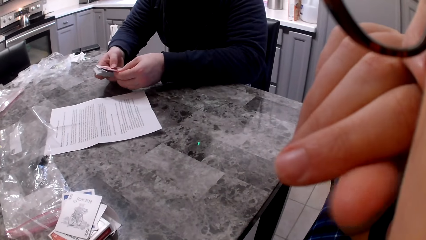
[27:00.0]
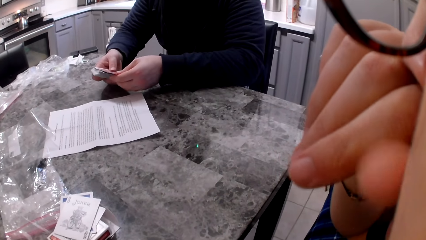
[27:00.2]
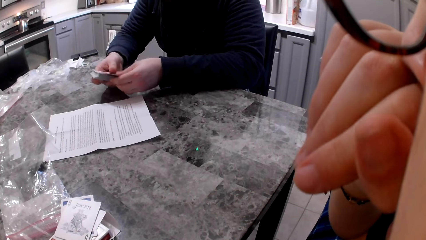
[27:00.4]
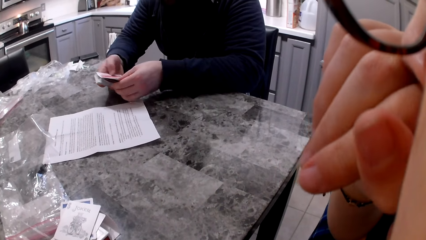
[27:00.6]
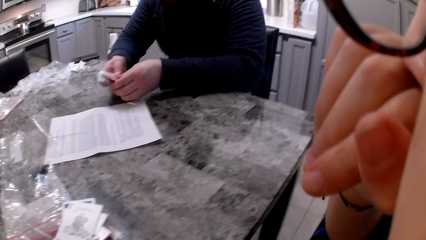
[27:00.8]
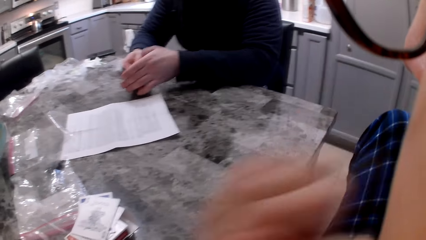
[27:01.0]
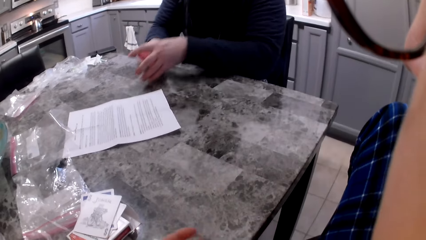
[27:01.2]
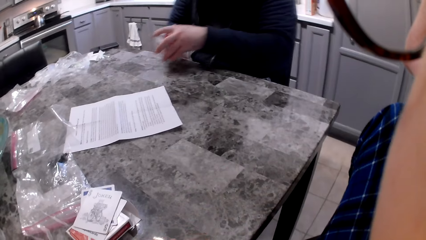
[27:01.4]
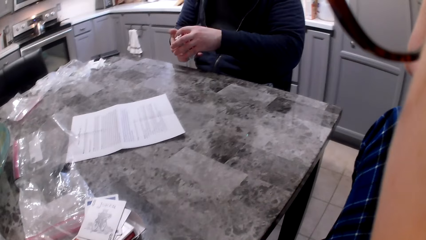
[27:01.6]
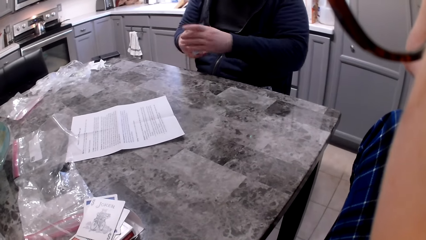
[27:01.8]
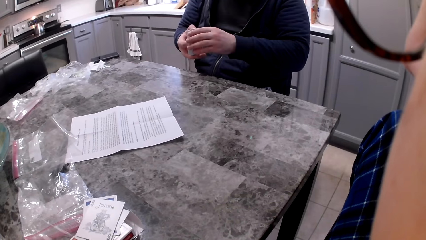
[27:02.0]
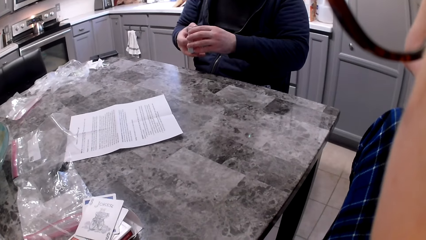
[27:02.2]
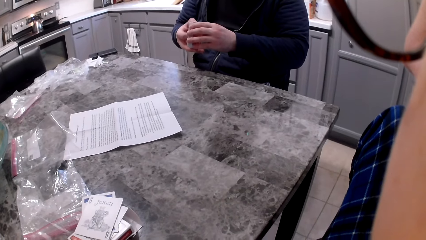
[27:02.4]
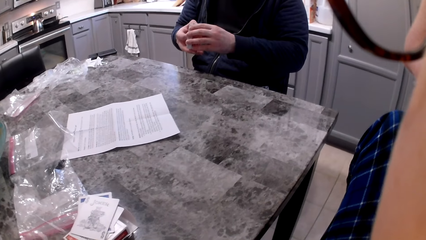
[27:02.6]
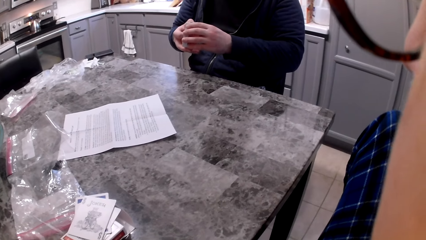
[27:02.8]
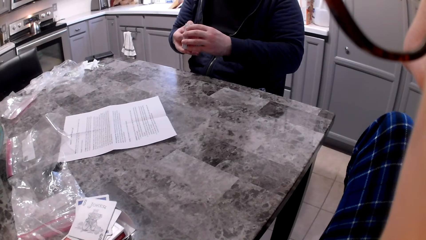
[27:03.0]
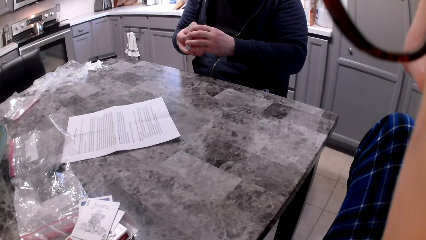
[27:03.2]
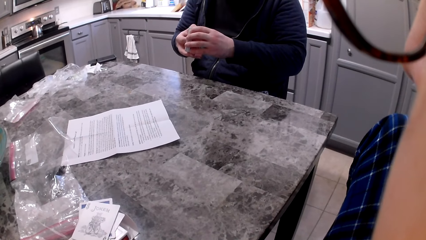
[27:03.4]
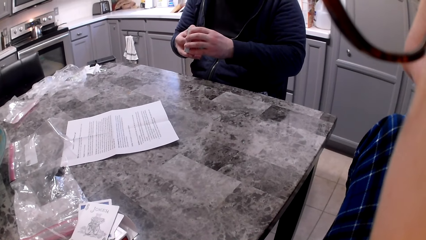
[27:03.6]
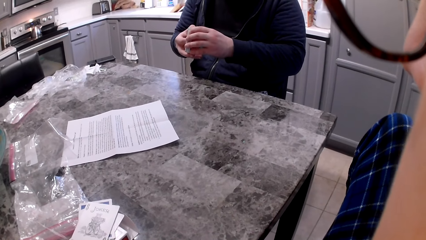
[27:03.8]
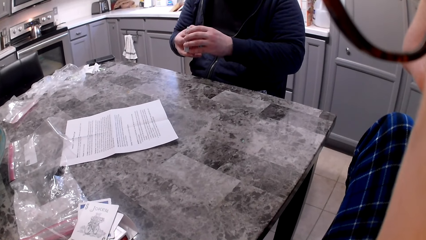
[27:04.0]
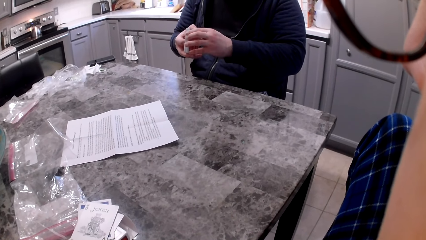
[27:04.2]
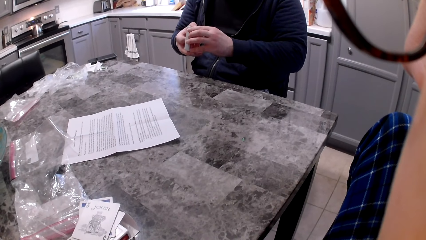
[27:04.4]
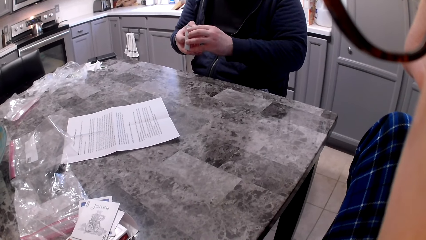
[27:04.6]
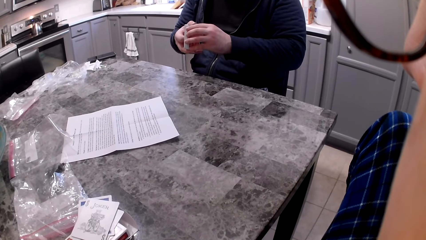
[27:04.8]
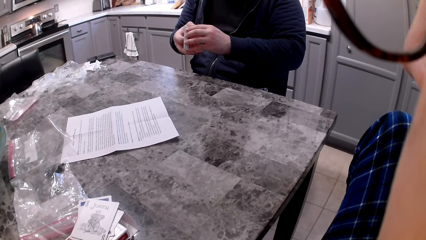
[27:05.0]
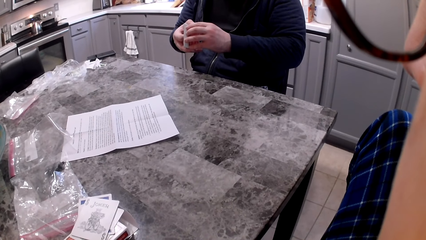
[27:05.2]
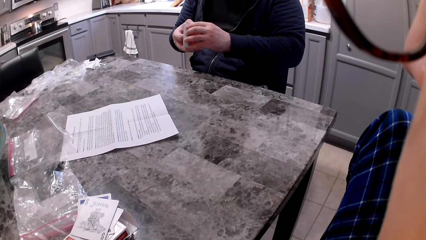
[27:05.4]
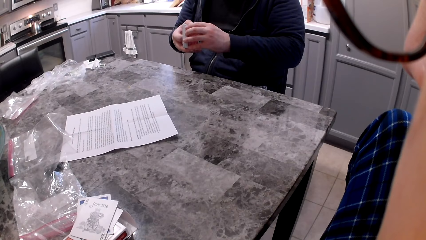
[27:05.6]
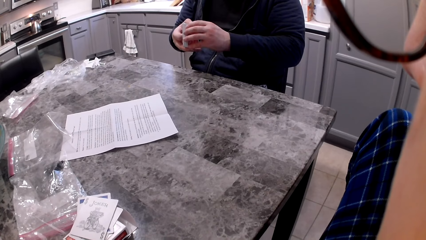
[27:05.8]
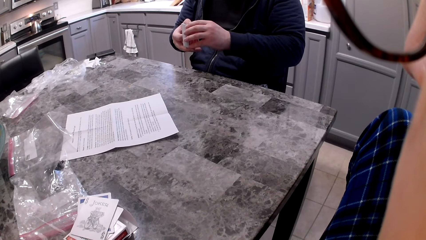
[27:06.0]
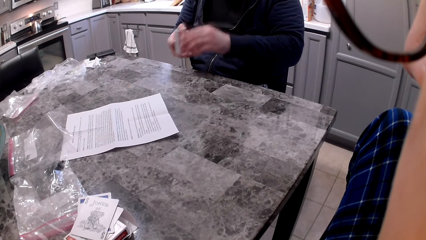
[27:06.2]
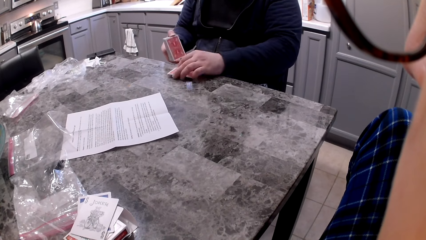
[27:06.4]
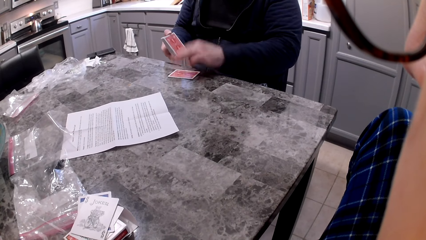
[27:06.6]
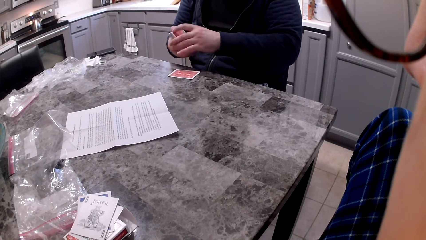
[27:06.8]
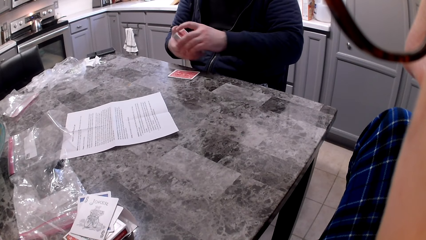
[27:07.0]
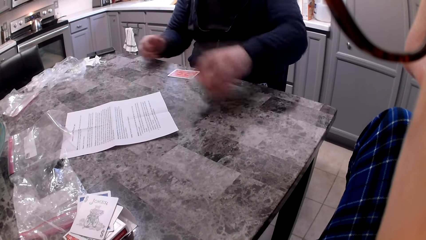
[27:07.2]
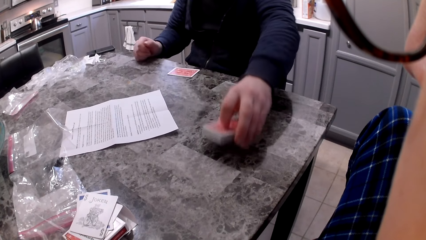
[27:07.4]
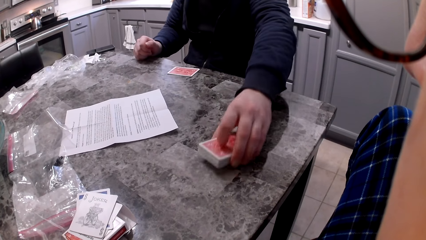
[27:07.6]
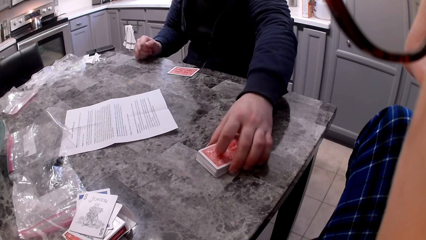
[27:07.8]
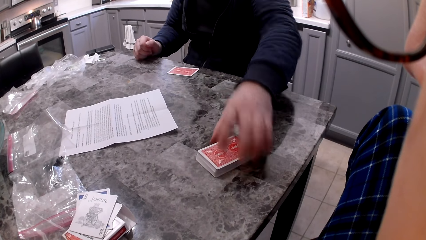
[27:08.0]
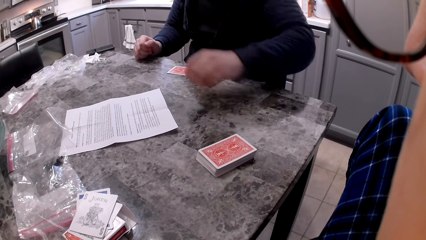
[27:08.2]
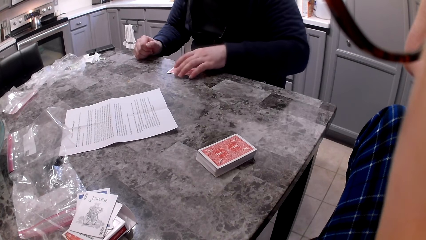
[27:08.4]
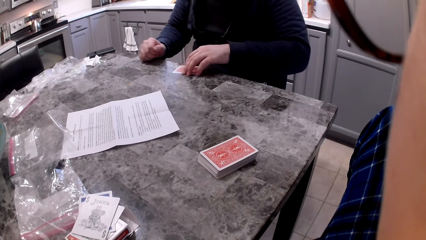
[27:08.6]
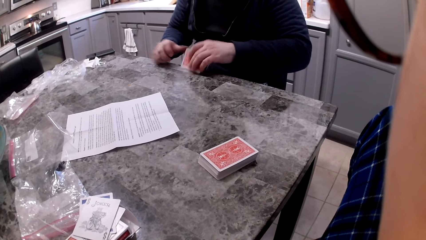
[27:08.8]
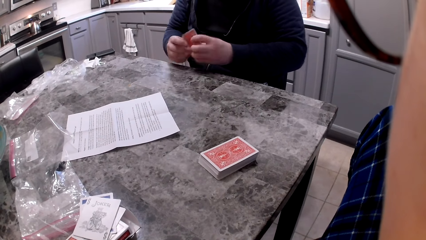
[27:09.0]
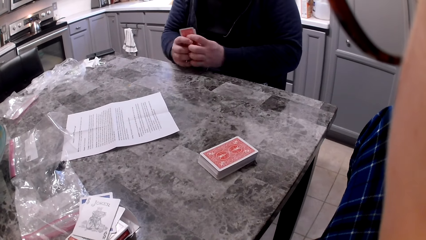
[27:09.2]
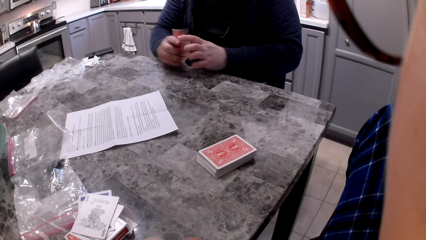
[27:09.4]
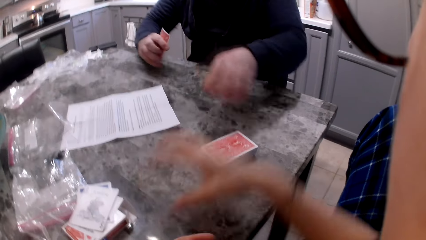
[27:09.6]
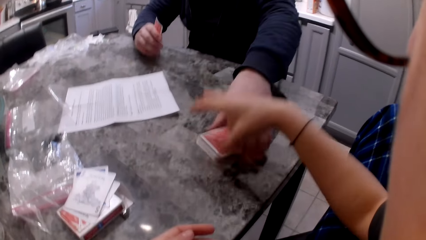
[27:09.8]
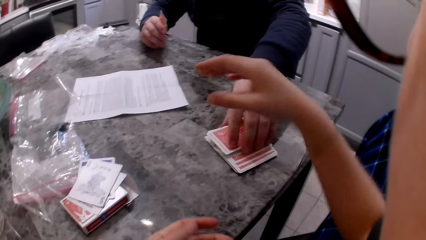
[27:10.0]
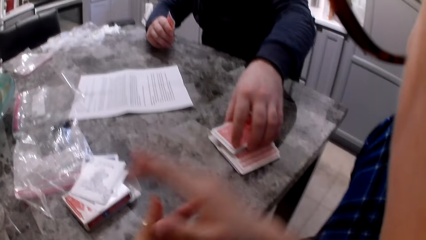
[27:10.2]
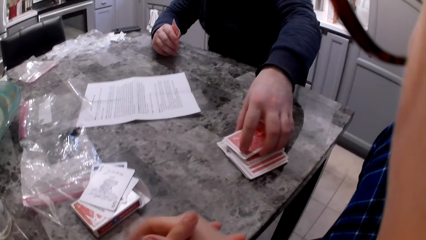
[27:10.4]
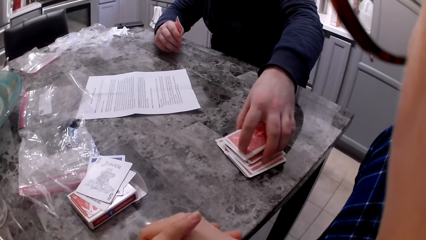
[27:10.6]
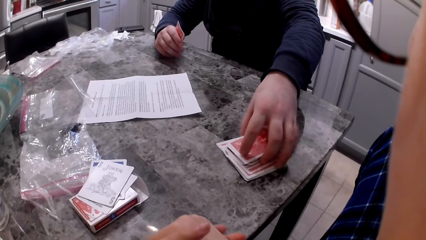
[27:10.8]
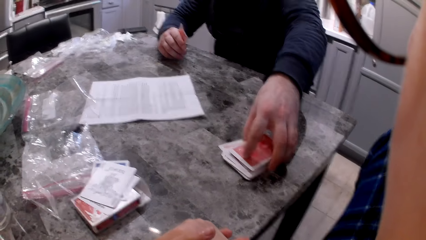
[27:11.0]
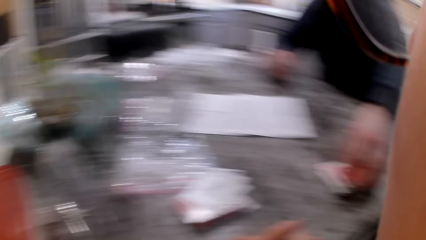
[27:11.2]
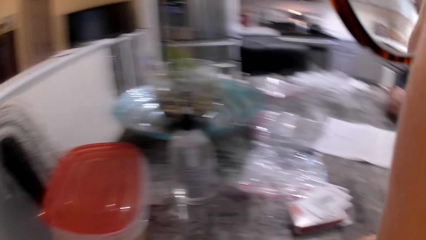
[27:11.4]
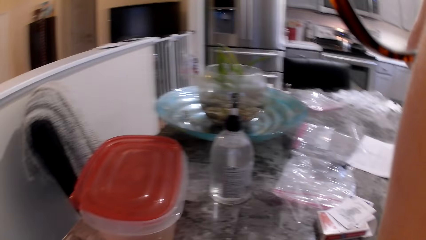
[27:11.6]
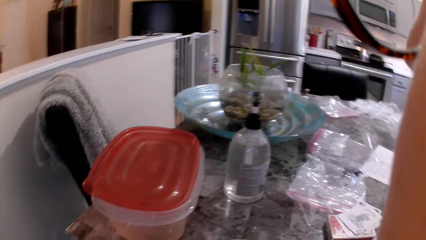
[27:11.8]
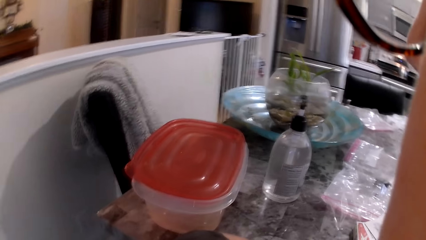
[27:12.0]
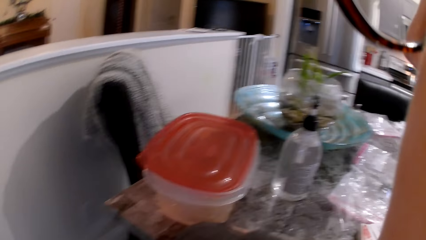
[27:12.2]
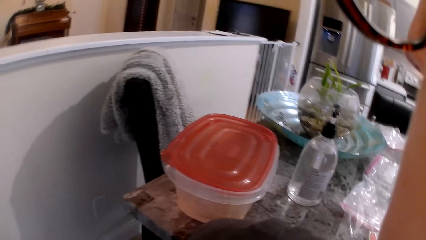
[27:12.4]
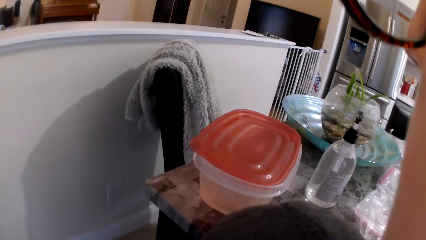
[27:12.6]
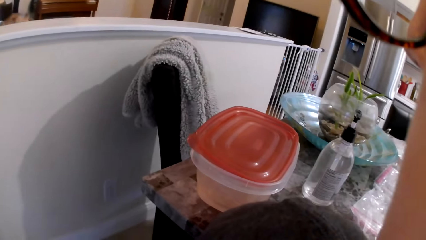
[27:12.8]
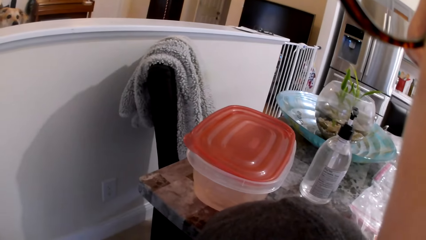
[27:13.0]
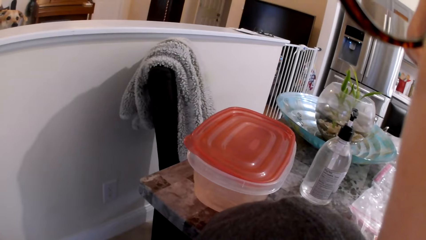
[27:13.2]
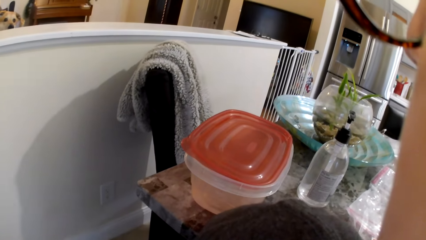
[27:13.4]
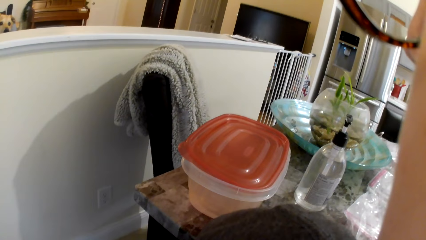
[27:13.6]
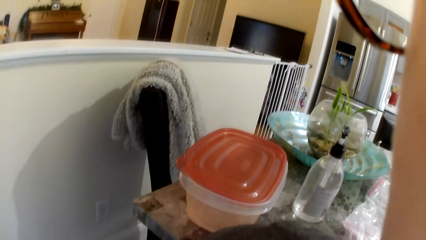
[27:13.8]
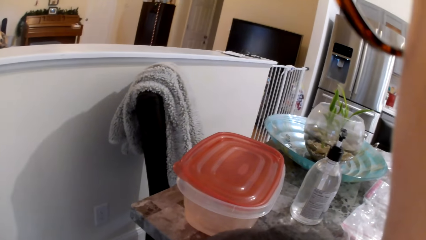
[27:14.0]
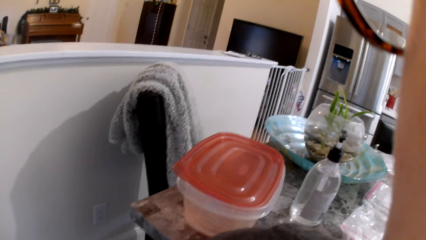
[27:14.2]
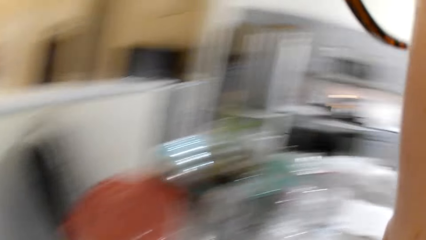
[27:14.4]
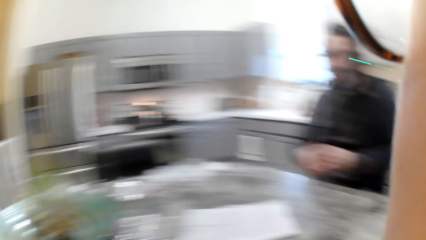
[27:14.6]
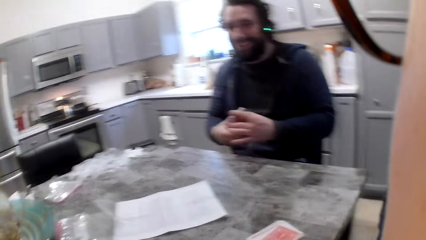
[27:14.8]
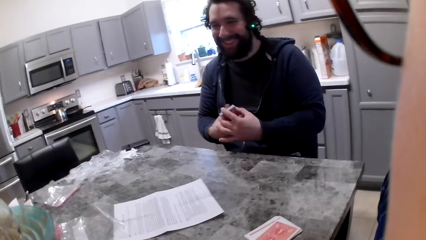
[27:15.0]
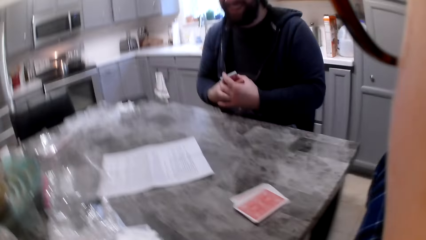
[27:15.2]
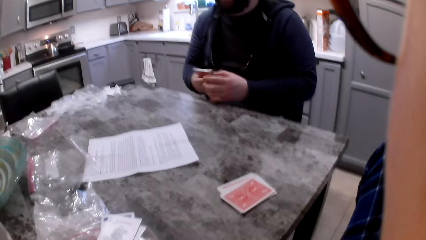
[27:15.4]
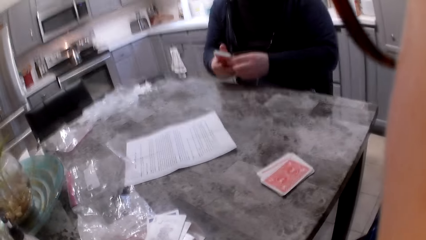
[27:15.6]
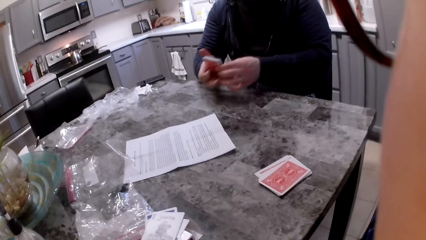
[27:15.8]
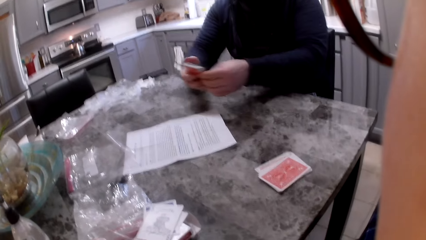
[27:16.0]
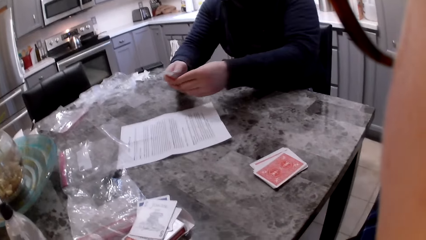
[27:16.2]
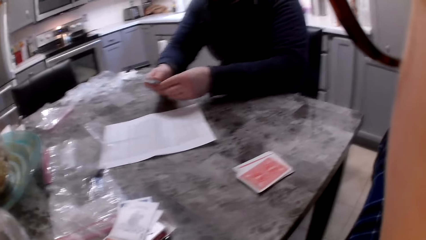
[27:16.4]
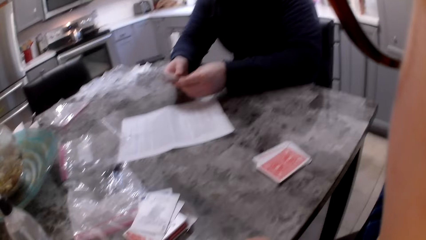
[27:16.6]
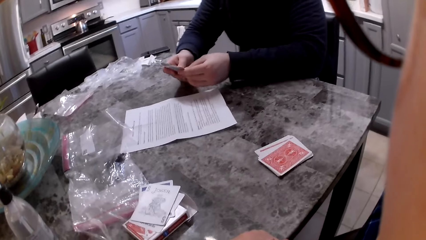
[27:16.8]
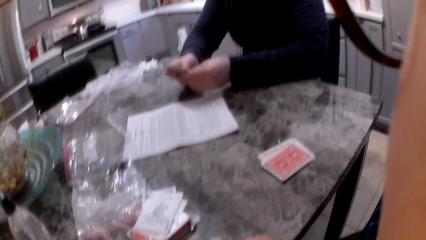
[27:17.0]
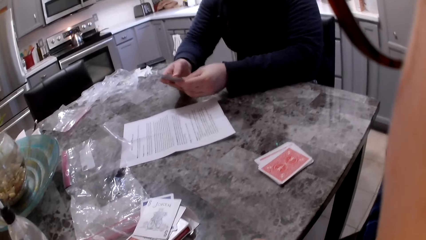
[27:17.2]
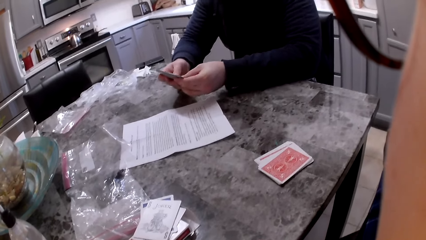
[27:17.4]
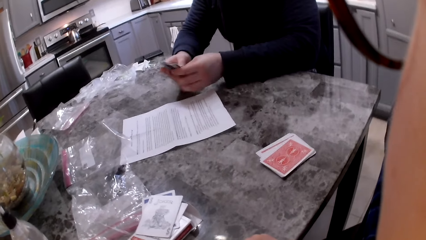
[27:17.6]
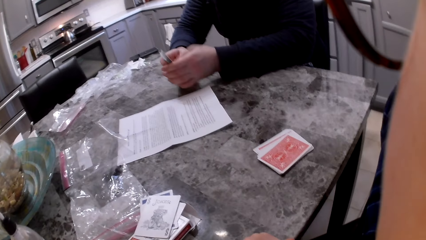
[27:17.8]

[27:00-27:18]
A man shuffles cards in his hands. The camera wearer drops the hand back. The man aligns cards in his hands and picks cards from his hand. The man picks a card with his left hand and drops the card on the counter or table. The man shifts the other cards to the left hand, drops the card in front of the camera wearer on the counter, picks the cards in front of him with his left hand, shifts the cards to the right hand, and picks some cards from the cards in front of the camera wearer with his left hand. The camera wearer stretches a hand to the cards on the table. The man aligns other cards on the table. The camera wearer stretches the hand back. She holds her hands on the table. The man aligns other cards on the table. The camera wearer stares at a dog in the house. The dog reacts to the camera wearer. The man aligns the cards in his hands and shuffles the cards in his hands.
